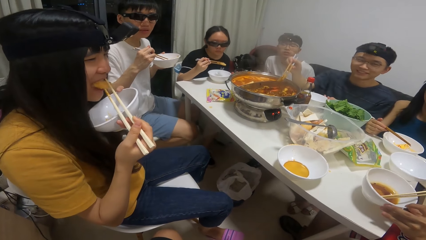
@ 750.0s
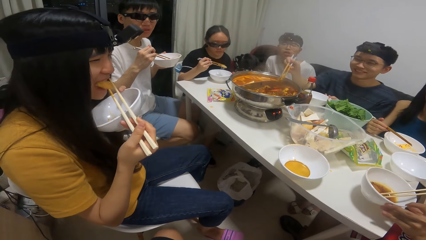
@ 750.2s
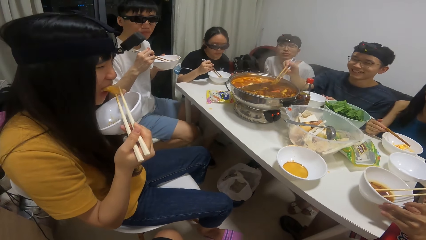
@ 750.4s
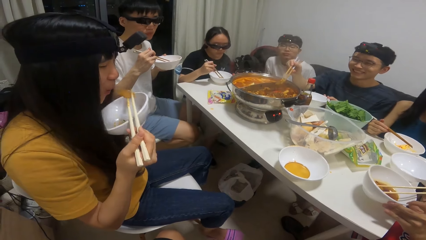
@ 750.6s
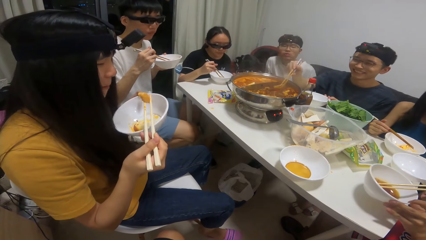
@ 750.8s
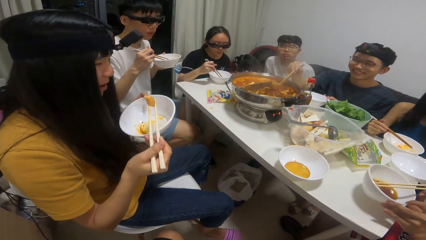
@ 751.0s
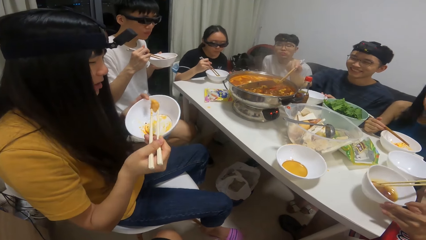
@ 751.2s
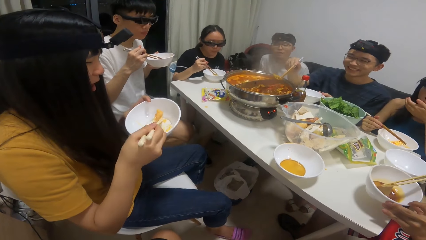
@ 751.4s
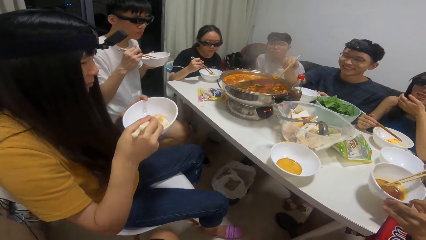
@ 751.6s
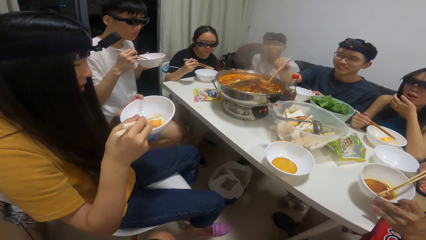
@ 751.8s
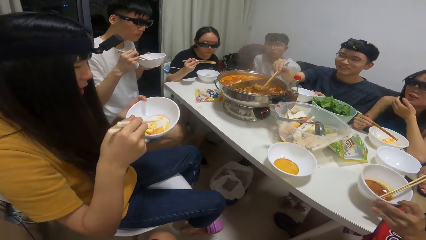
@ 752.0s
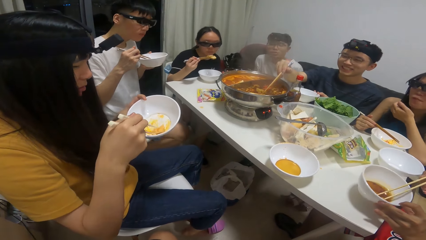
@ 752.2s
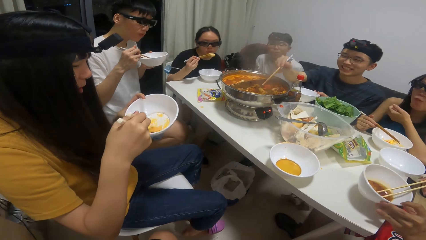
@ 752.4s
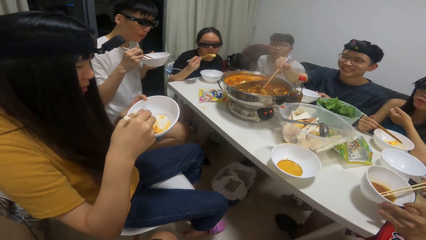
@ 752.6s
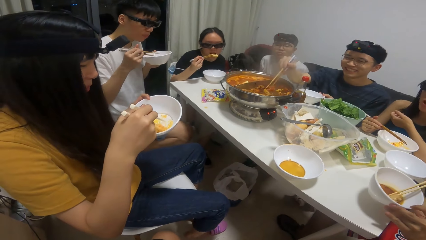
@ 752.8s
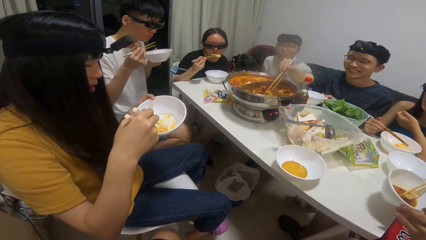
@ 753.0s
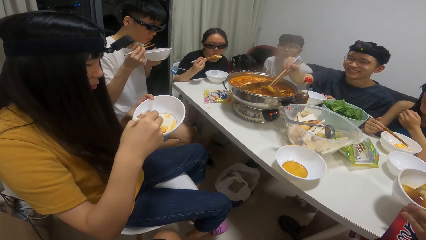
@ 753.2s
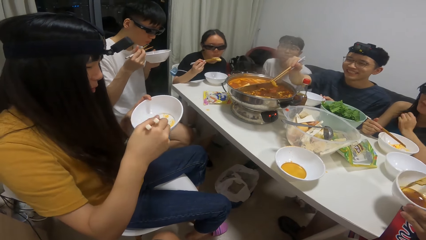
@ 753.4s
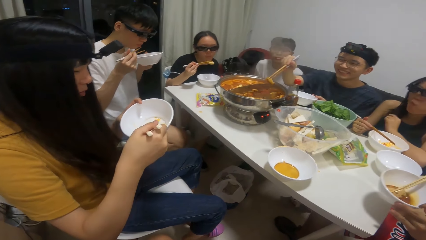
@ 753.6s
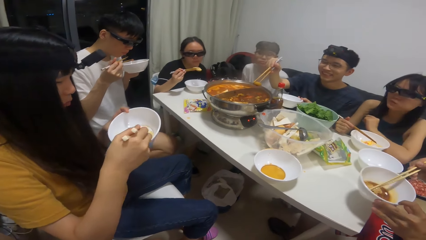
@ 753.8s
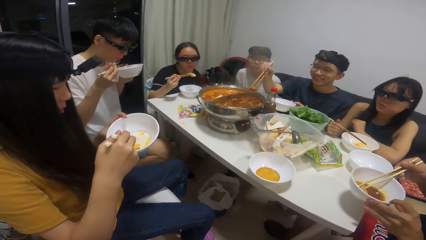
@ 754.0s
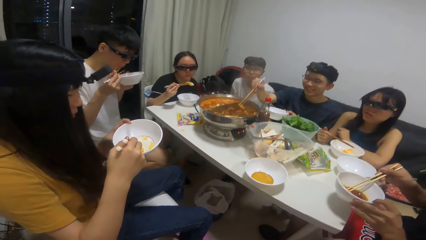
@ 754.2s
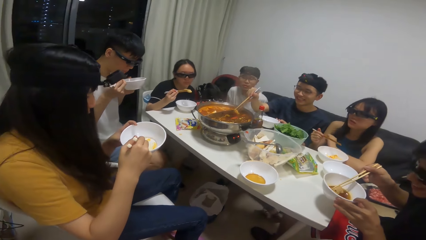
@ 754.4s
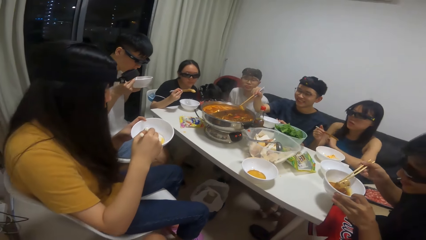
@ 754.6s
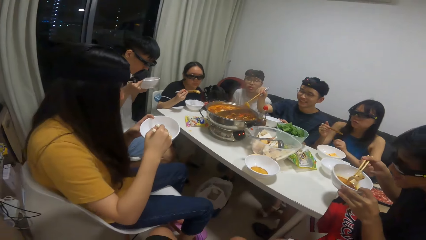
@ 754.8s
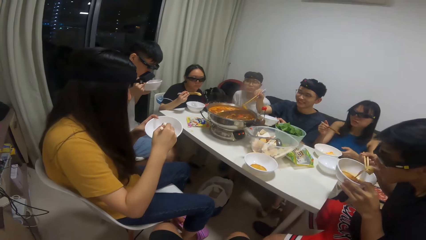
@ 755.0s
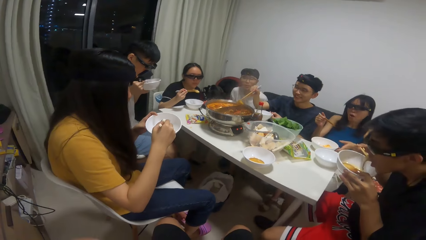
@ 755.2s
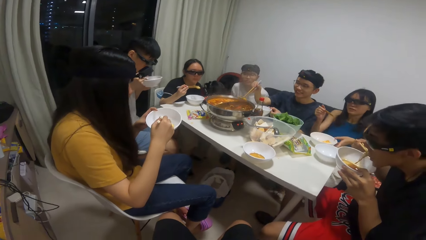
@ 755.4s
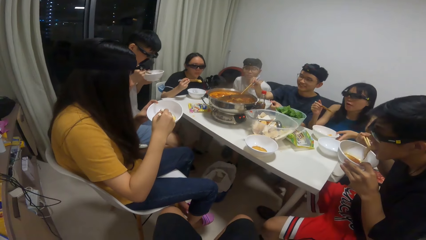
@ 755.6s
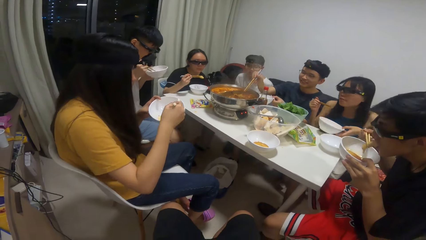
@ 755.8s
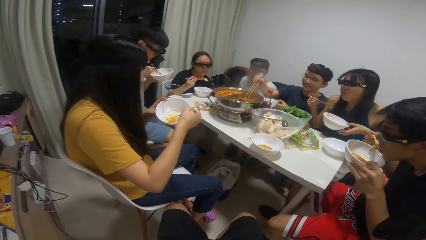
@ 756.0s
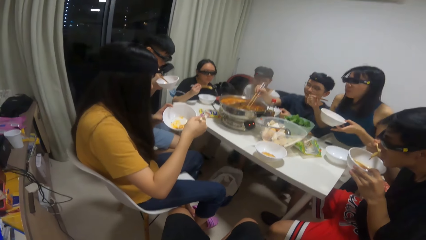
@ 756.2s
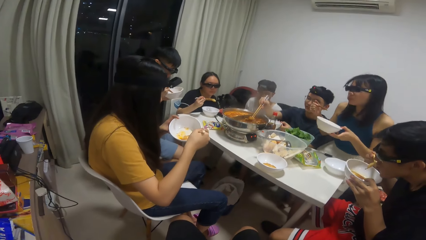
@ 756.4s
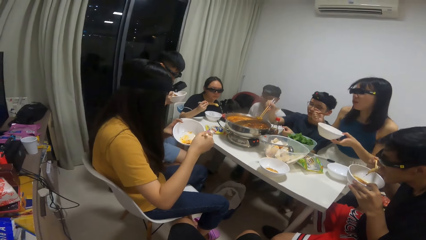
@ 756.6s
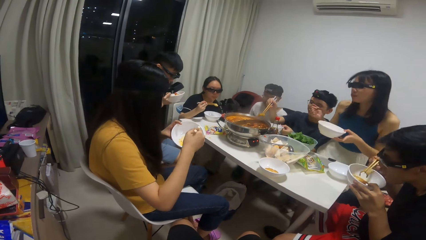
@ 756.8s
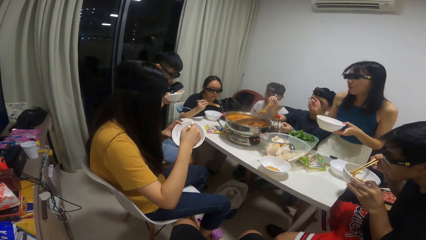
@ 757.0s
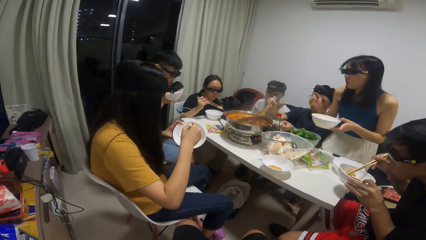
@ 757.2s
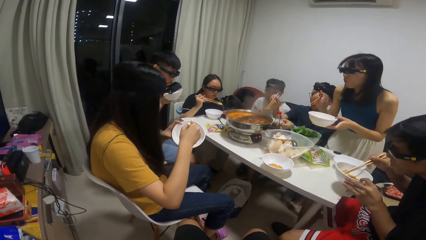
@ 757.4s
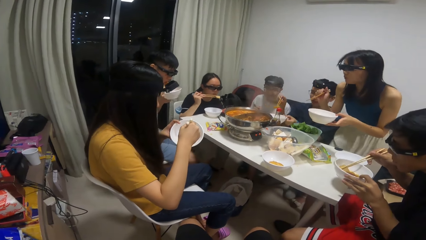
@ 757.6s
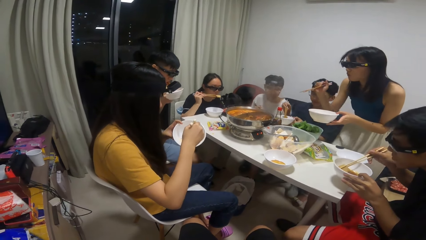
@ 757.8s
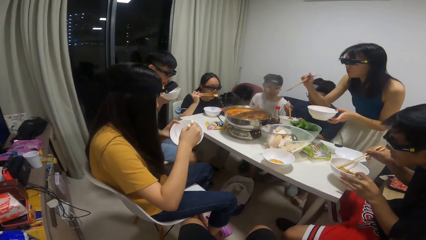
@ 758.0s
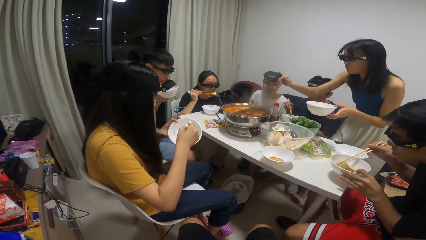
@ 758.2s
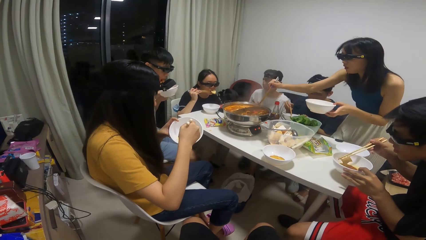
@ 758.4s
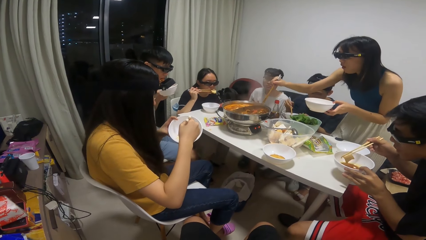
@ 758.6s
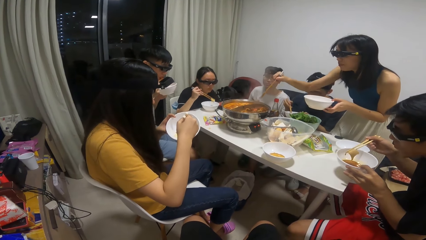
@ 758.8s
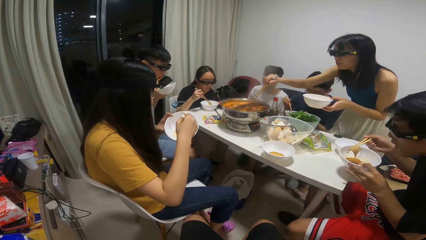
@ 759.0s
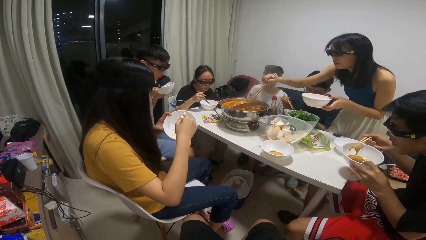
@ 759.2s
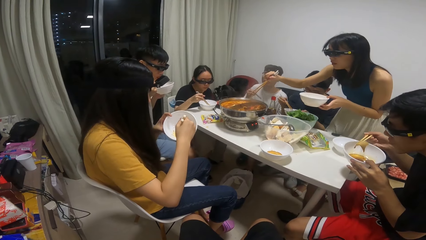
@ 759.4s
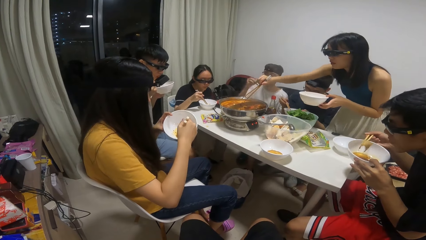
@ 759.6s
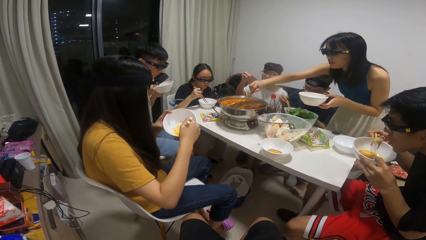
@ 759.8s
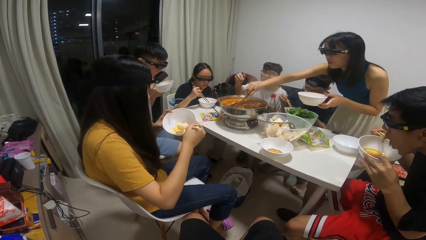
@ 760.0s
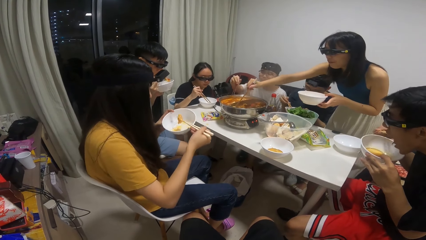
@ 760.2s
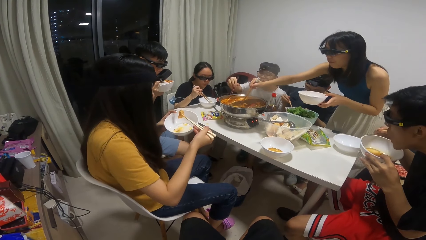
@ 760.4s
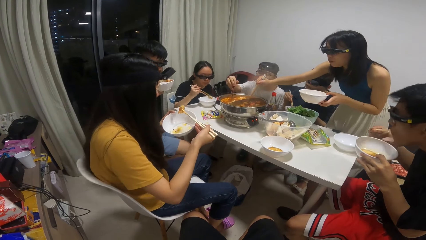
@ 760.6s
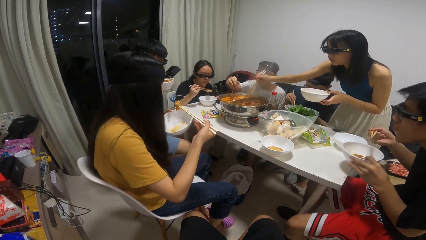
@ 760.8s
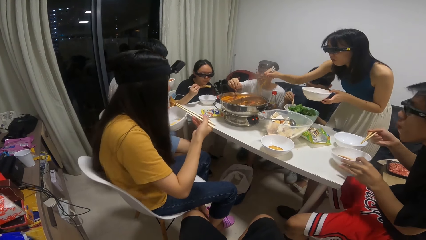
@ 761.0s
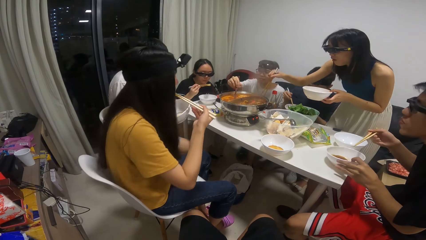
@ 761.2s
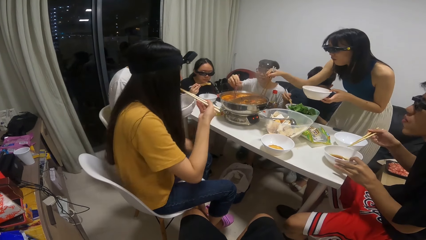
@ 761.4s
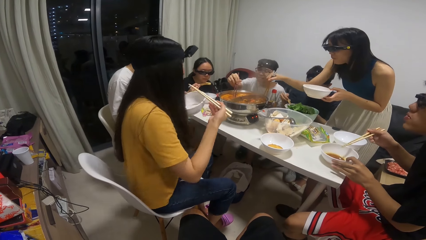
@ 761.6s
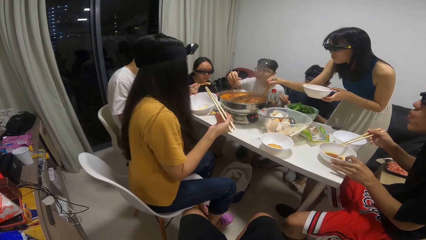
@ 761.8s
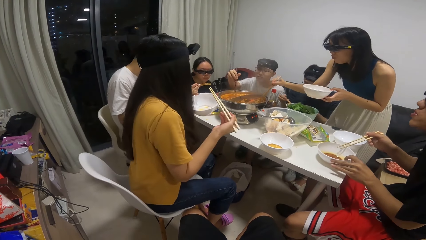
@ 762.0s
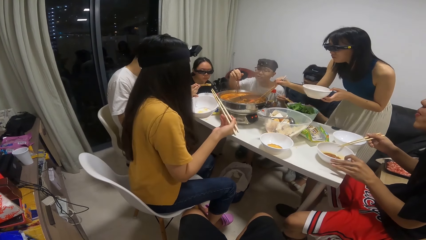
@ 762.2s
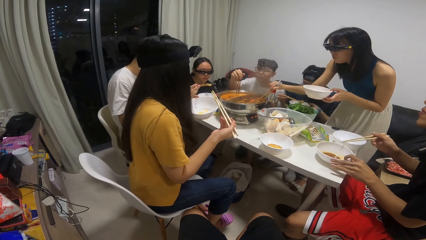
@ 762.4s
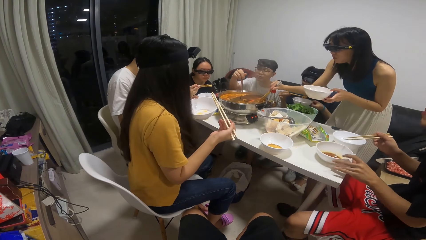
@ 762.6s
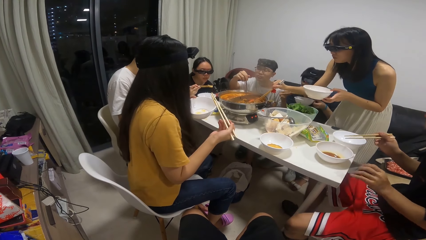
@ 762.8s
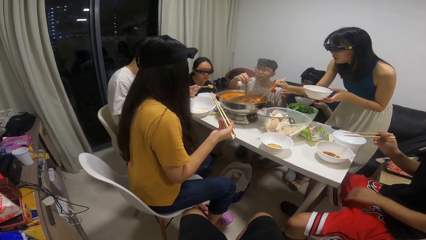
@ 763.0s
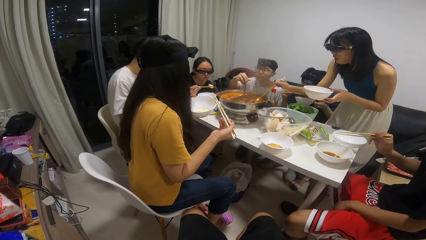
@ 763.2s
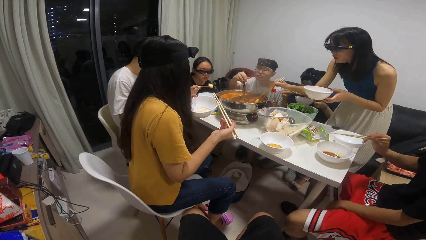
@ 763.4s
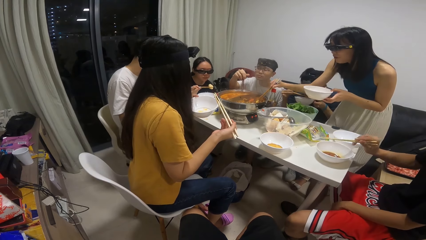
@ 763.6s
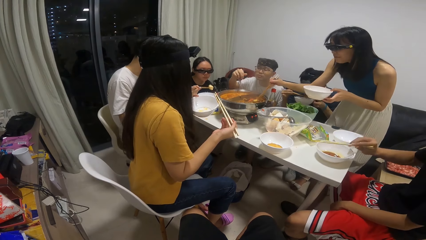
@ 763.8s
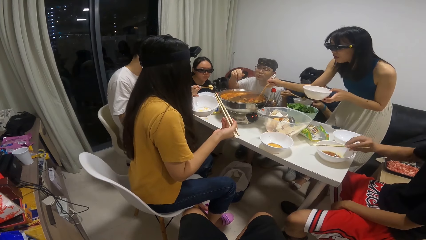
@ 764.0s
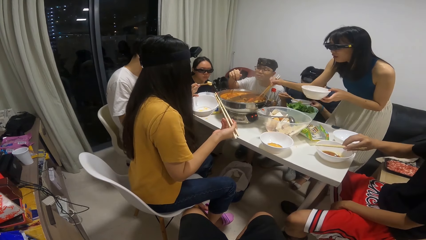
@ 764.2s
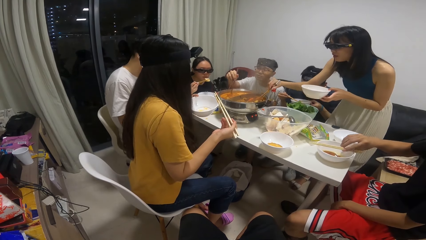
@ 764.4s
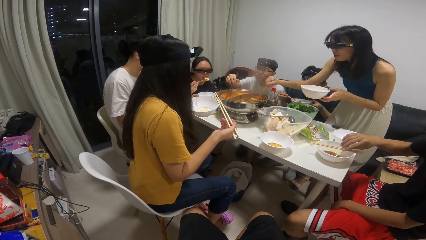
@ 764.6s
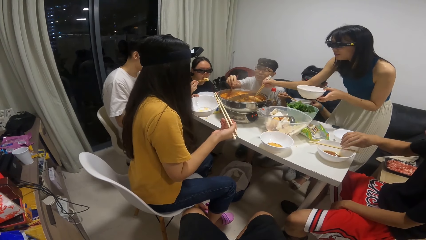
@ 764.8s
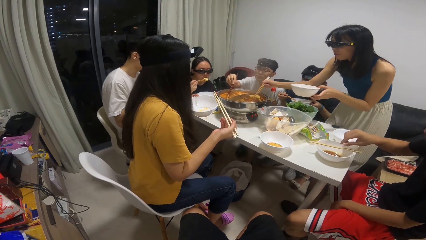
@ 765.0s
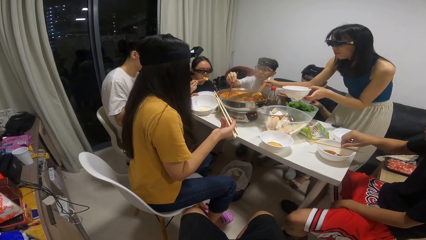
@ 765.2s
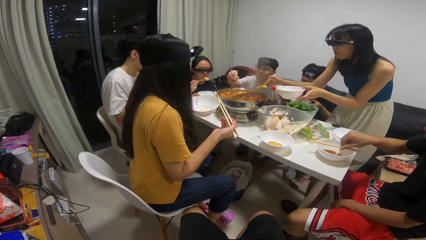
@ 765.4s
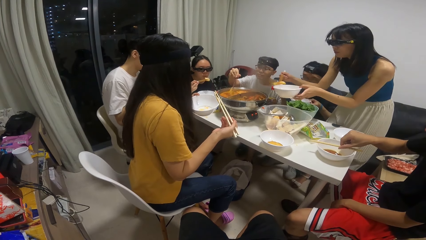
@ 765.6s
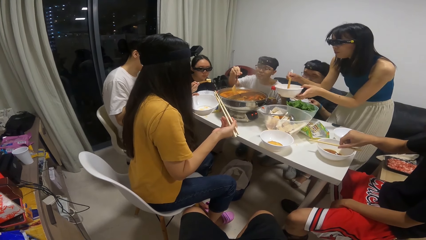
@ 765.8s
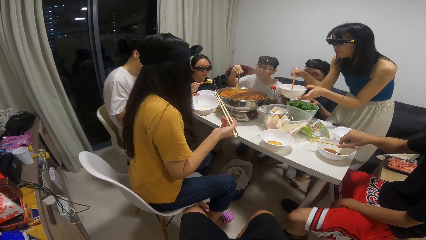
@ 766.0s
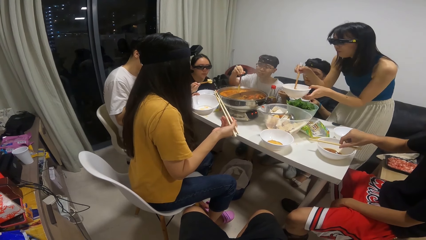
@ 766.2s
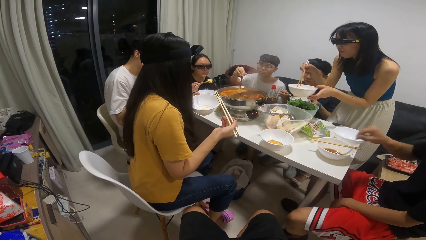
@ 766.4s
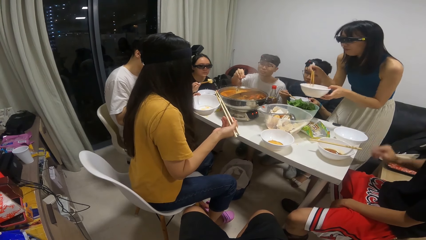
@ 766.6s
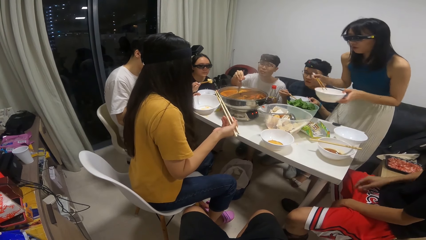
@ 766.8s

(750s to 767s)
The man eats food with the chopstick in his right hand. The woman stands up. The woman serves food inside the plate in her hand with the chopstick in her right hand. Another man eats food with the chopstick in his right hand. Another man serves food inside the plate on the table with the chopstick in his right hand. The first man drops the chopstick in his right hand on the plate on the table.
